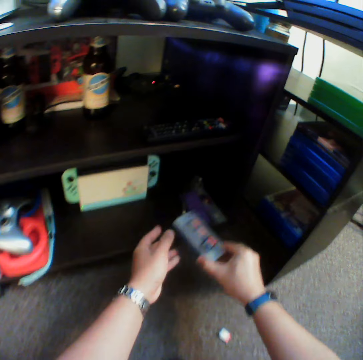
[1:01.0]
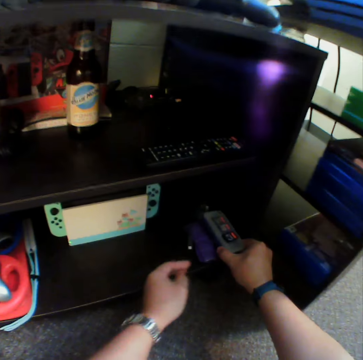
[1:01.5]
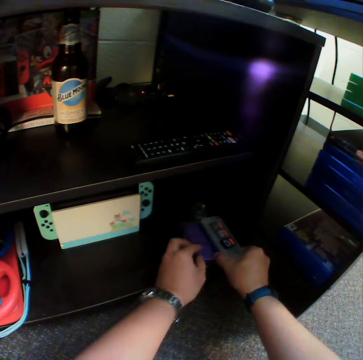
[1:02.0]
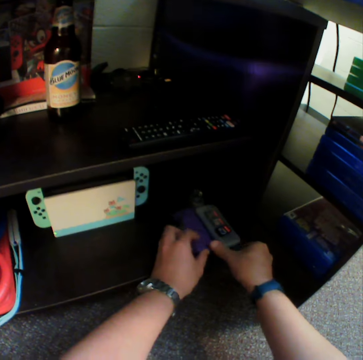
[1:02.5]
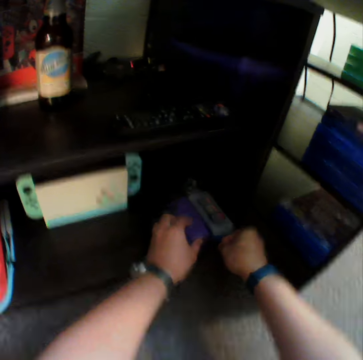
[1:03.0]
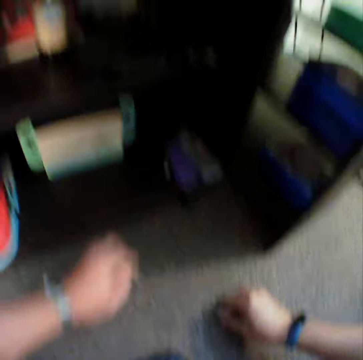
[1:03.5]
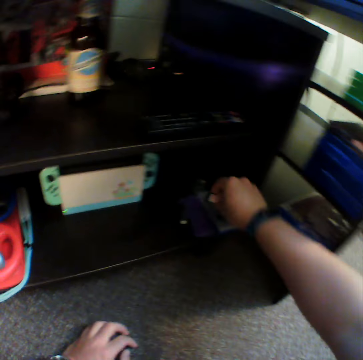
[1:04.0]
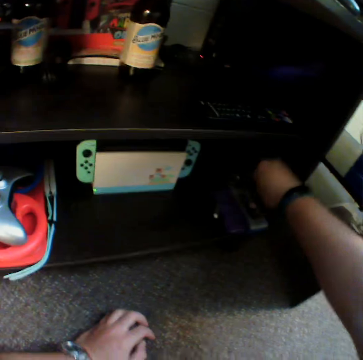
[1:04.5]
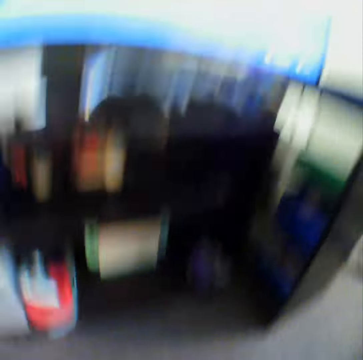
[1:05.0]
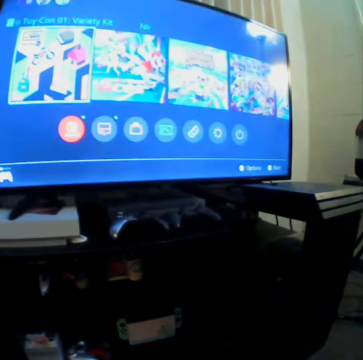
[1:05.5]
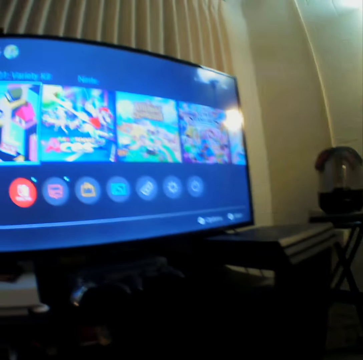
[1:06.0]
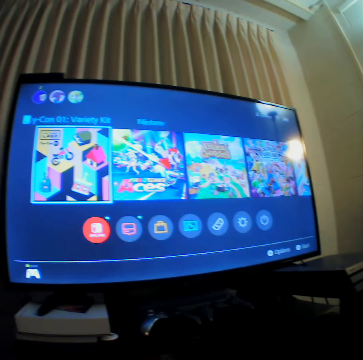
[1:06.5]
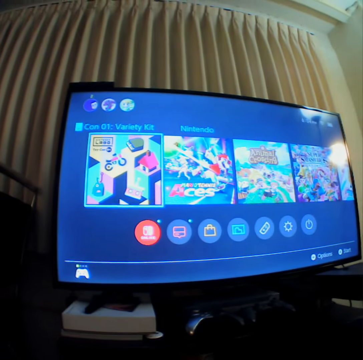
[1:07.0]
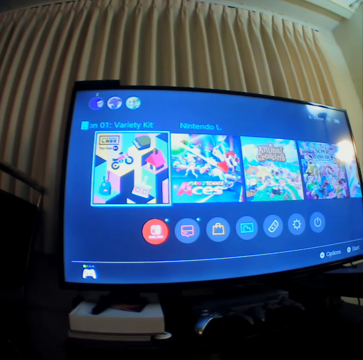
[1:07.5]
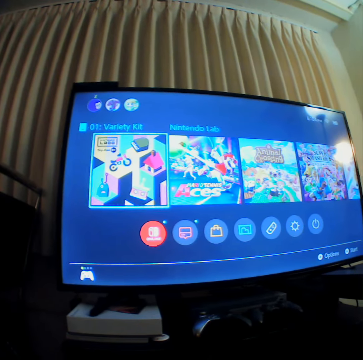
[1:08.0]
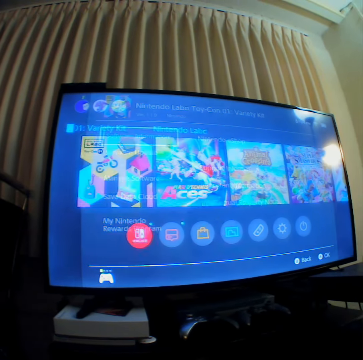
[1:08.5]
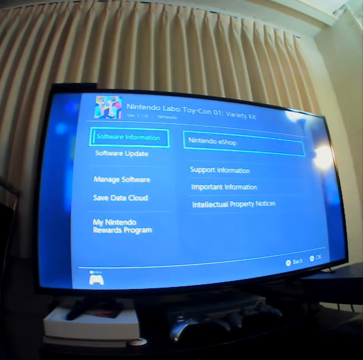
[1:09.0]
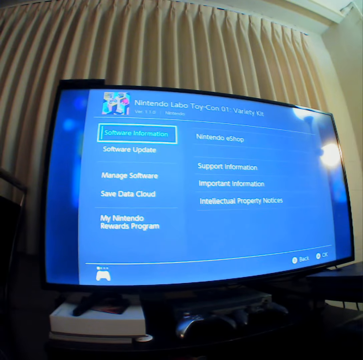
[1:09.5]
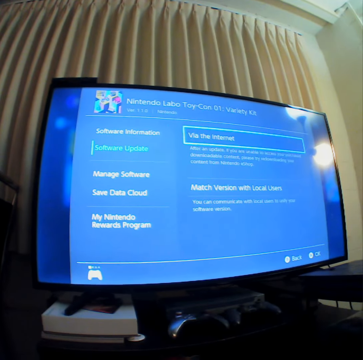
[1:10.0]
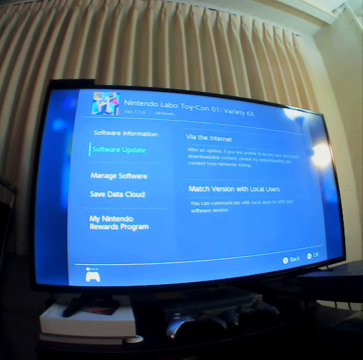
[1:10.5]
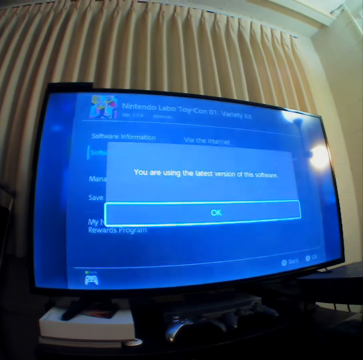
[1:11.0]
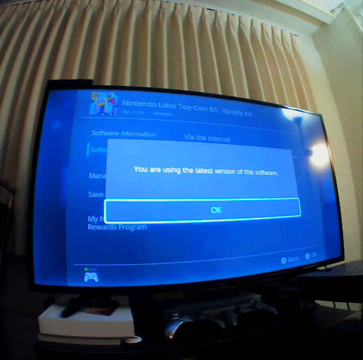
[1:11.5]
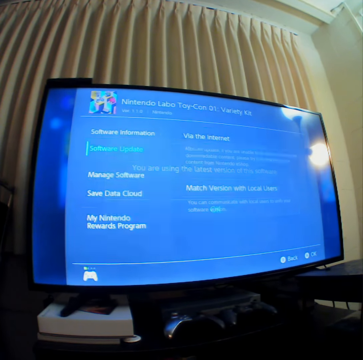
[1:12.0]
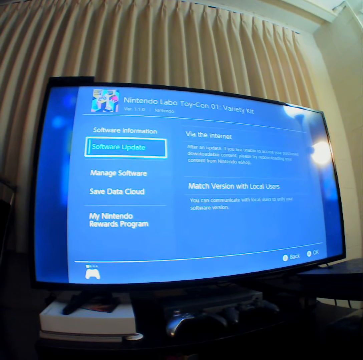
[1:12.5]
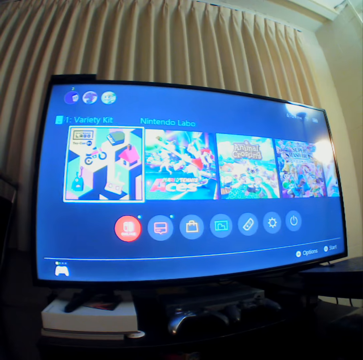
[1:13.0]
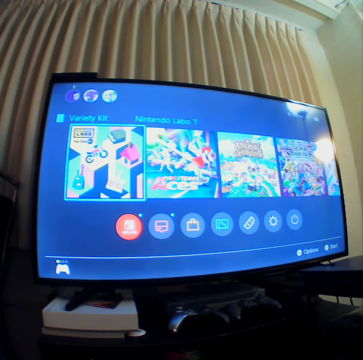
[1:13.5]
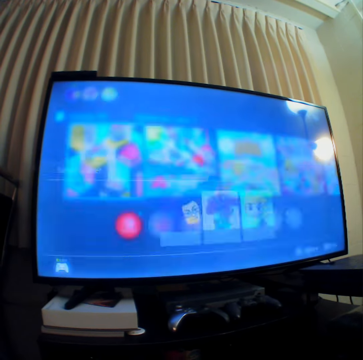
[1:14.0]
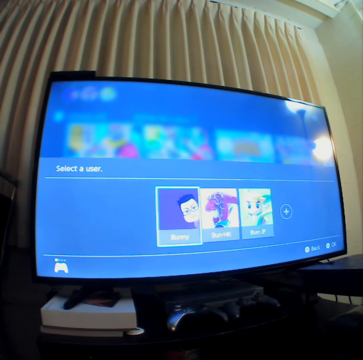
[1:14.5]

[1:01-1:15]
The camera wearer stores something. They put down a memory card holder. They pick up a memory card. They put down the memory card. They watch television. They operate the television.

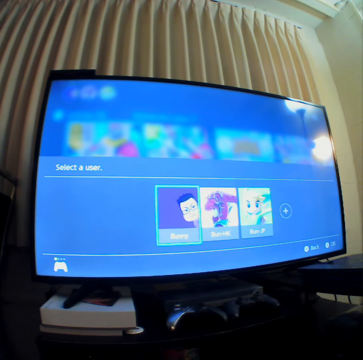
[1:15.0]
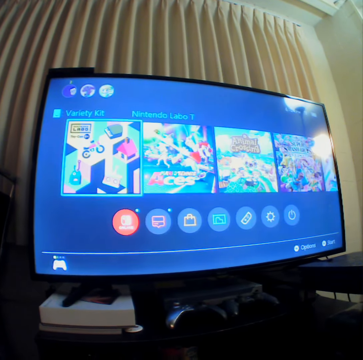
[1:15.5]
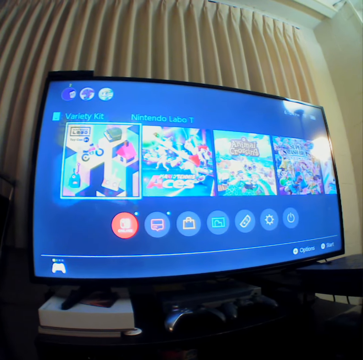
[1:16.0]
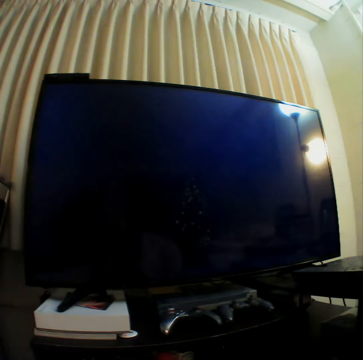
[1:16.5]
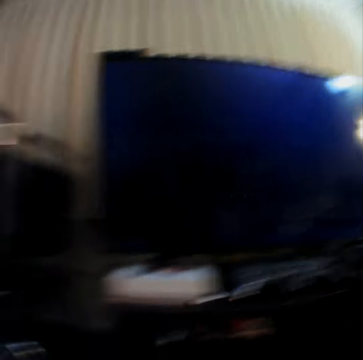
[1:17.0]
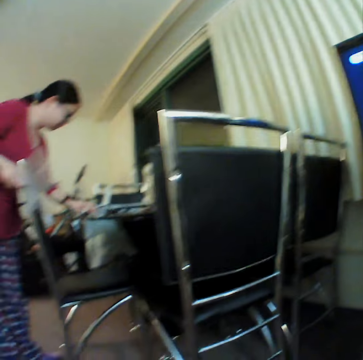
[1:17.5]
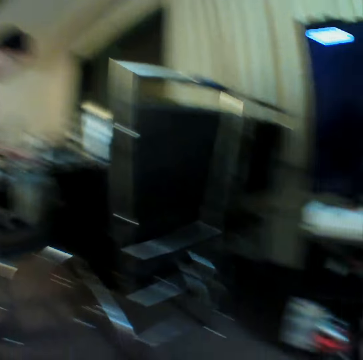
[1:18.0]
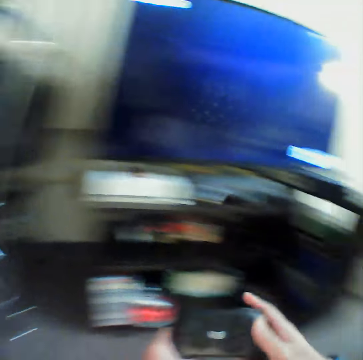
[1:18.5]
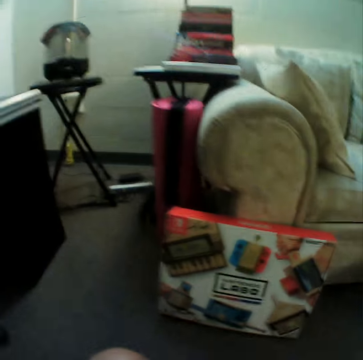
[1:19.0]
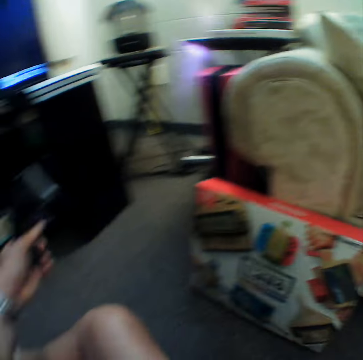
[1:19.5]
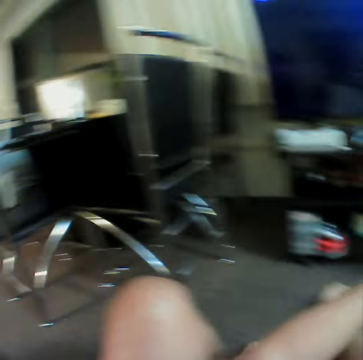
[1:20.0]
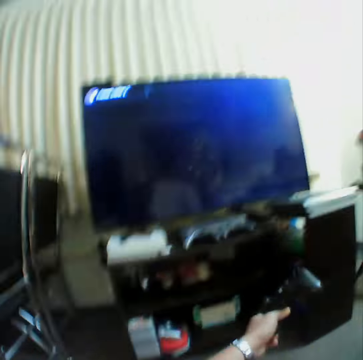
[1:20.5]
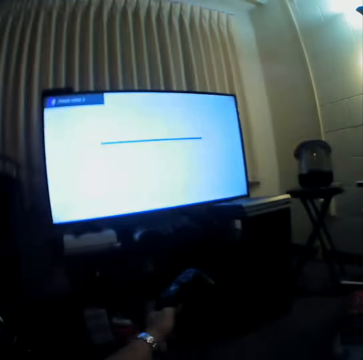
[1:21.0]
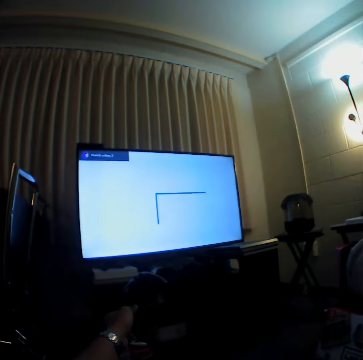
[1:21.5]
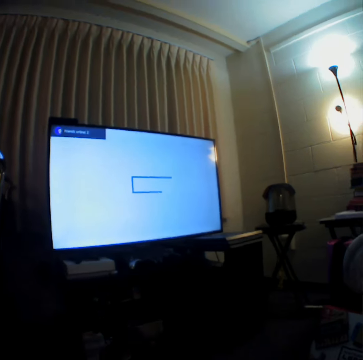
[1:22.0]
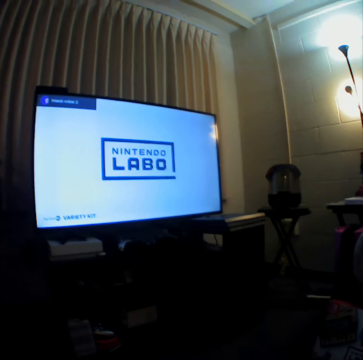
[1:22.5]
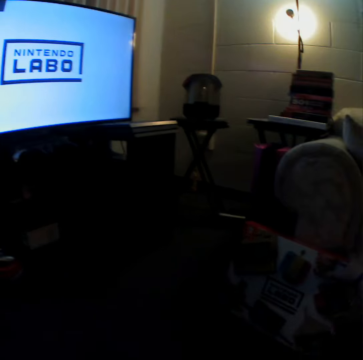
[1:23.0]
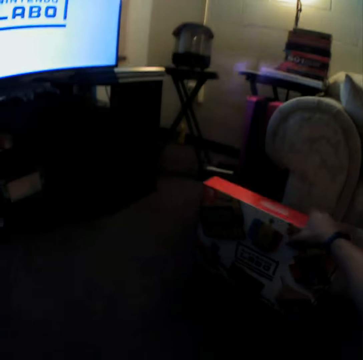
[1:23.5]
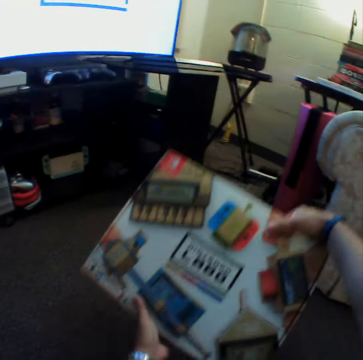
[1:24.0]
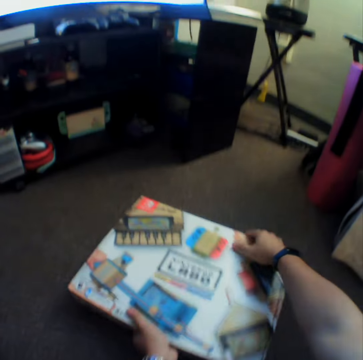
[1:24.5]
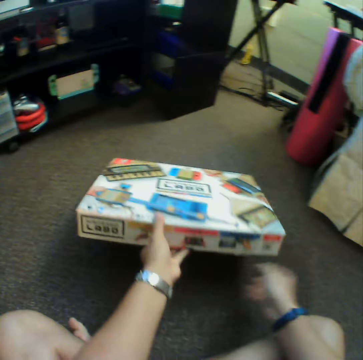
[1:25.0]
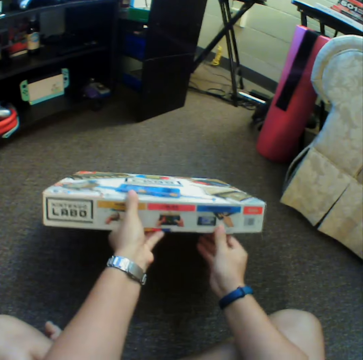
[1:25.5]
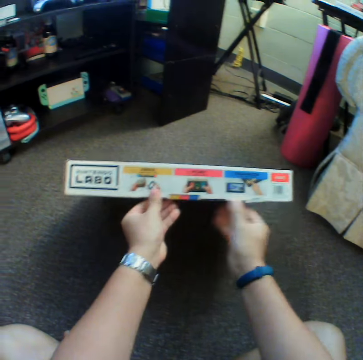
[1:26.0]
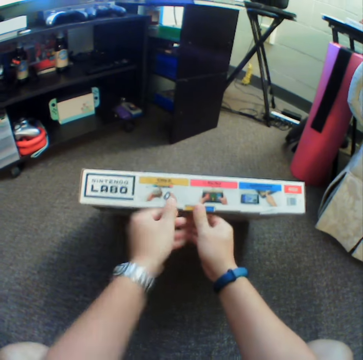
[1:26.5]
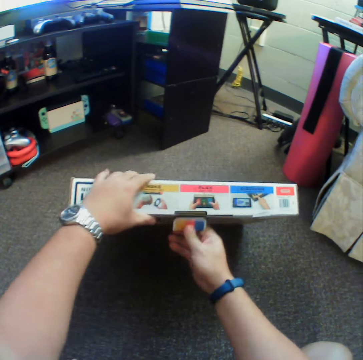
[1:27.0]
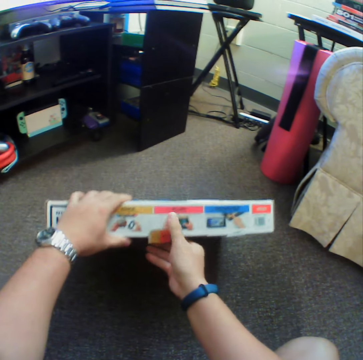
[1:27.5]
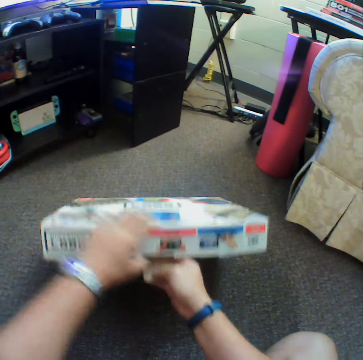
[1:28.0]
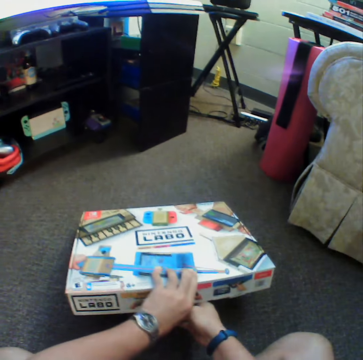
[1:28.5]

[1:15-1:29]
A woman puts a hand on a table. The camera wearer moves on the floor. They pick up a box. They open a carton. They put down the box.

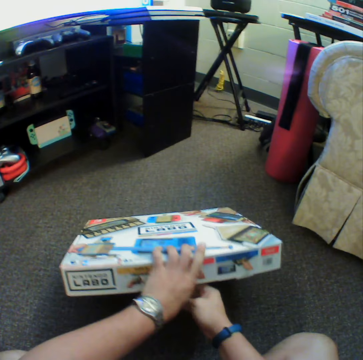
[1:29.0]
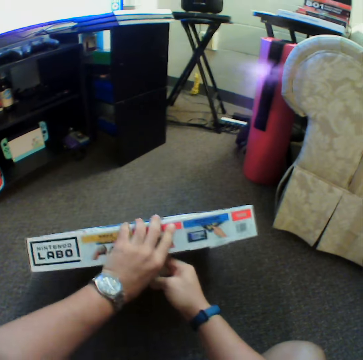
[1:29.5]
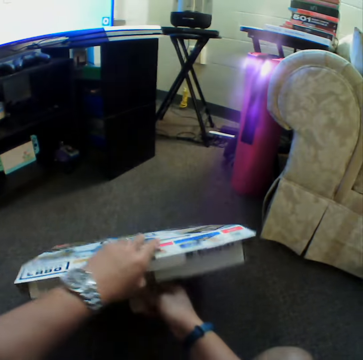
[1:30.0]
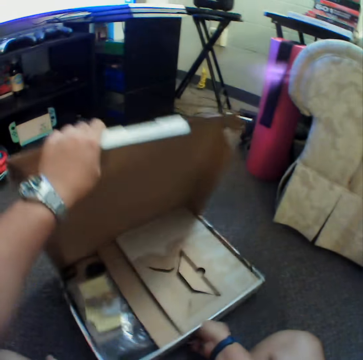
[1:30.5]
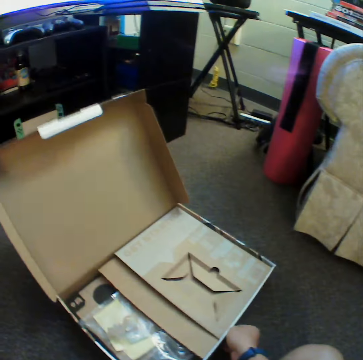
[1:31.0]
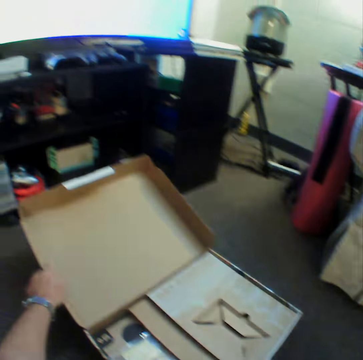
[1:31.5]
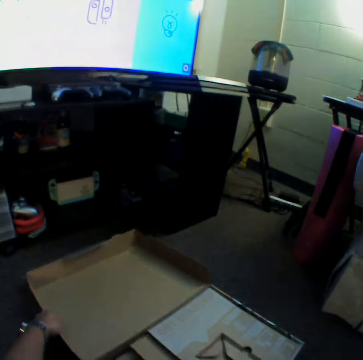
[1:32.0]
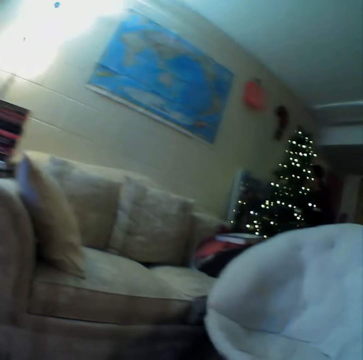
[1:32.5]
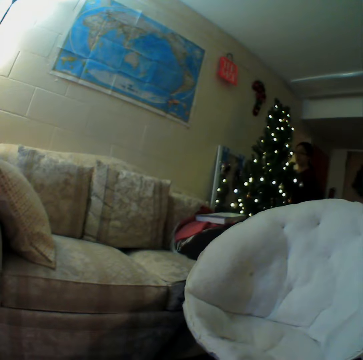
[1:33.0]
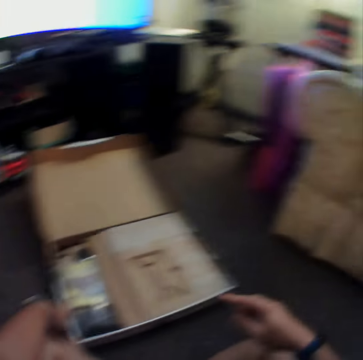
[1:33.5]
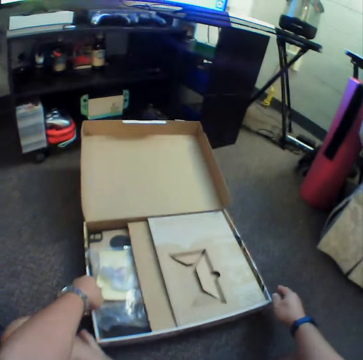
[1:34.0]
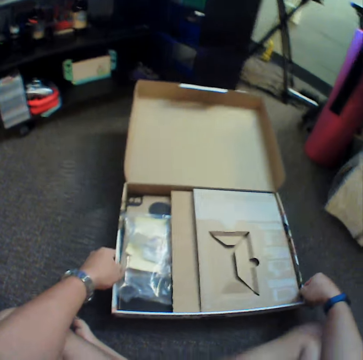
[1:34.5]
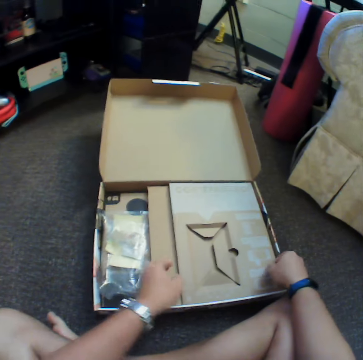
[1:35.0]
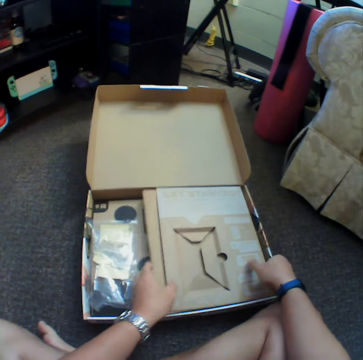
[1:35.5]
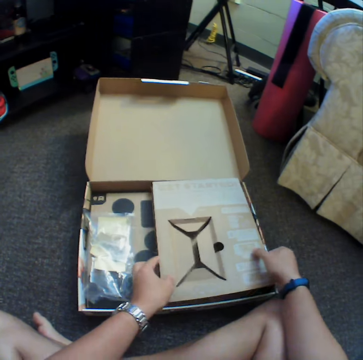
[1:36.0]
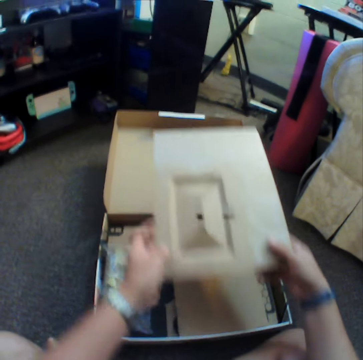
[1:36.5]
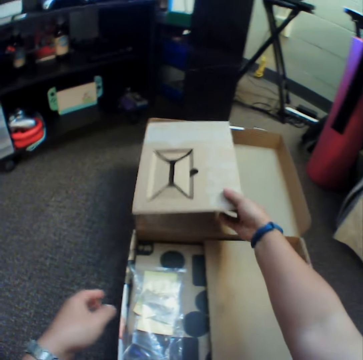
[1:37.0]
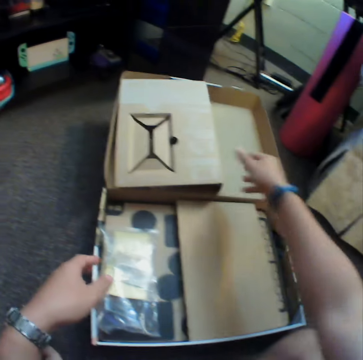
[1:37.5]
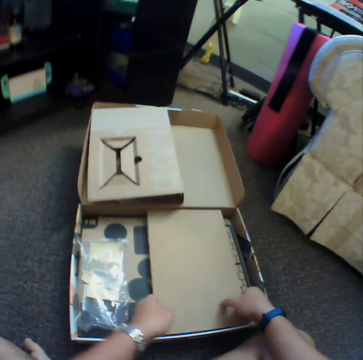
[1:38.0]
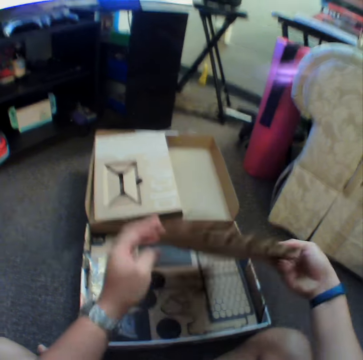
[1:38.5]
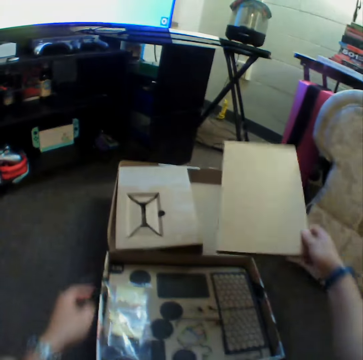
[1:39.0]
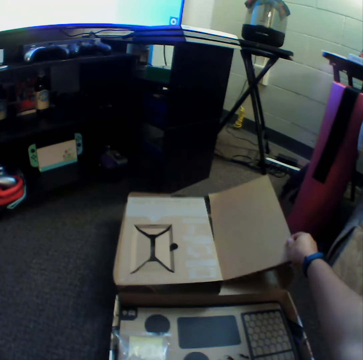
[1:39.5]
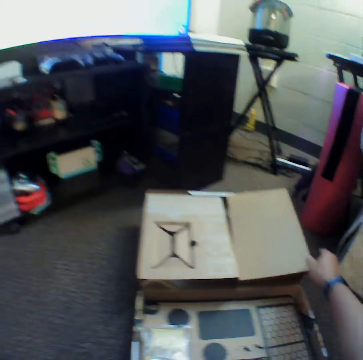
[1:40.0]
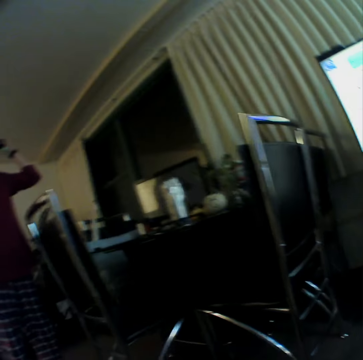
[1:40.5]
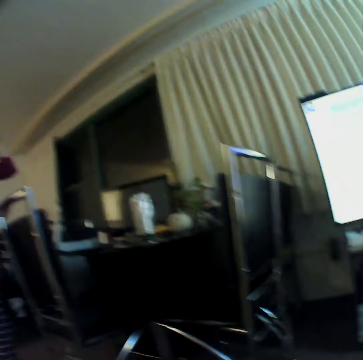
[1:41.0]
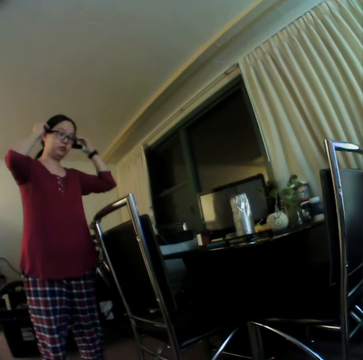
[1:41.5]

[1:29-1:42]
The camera wearer opens a box. They move the box on the floor. They pick up a carton. They put down the carton. They pick up the carton. They put down the carton. A woman stands near a chair.
